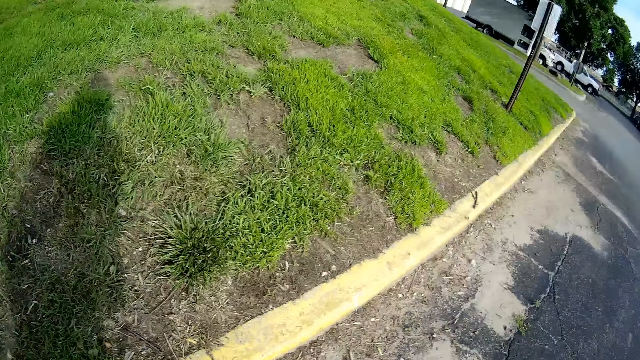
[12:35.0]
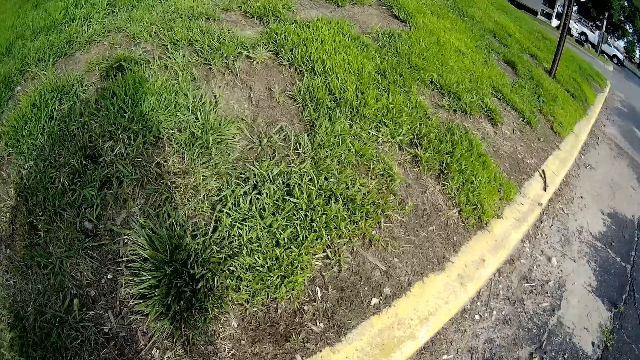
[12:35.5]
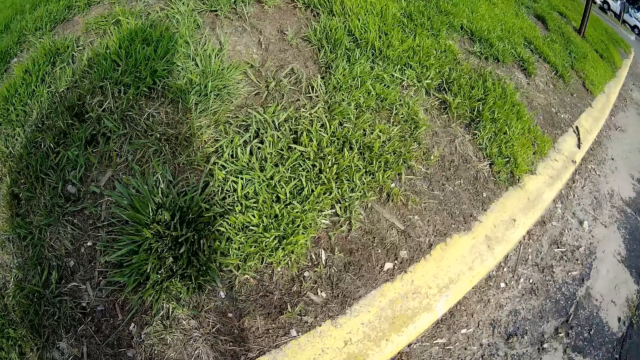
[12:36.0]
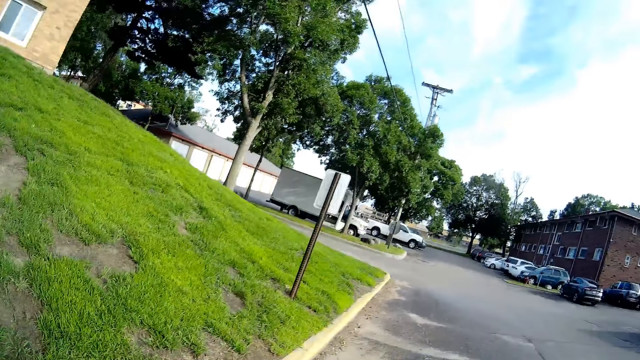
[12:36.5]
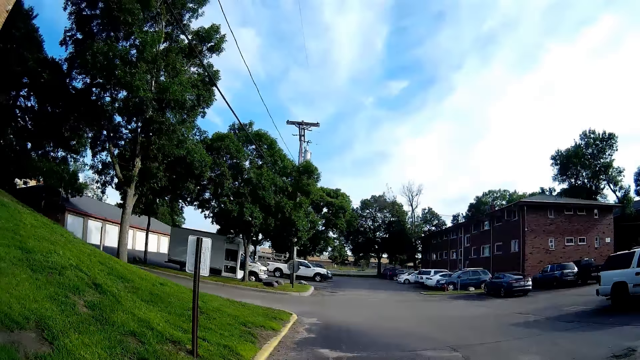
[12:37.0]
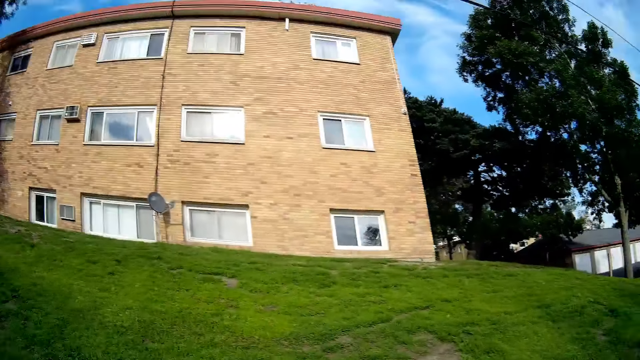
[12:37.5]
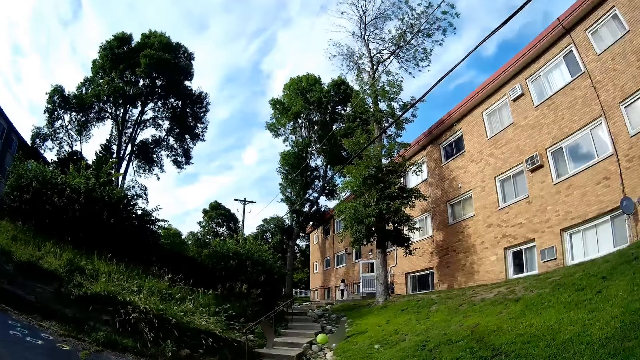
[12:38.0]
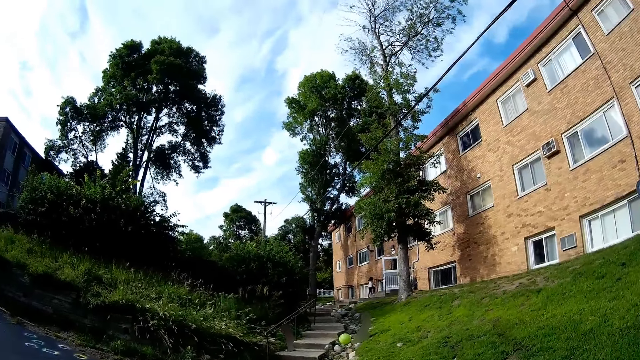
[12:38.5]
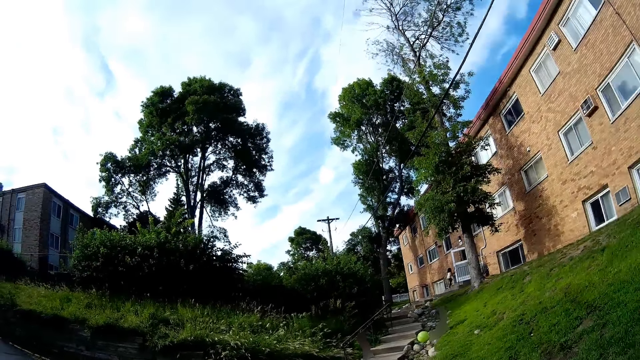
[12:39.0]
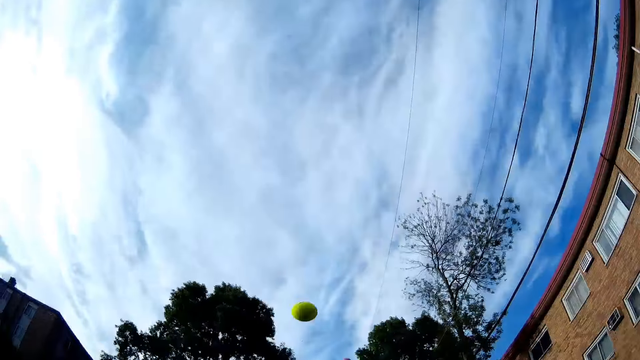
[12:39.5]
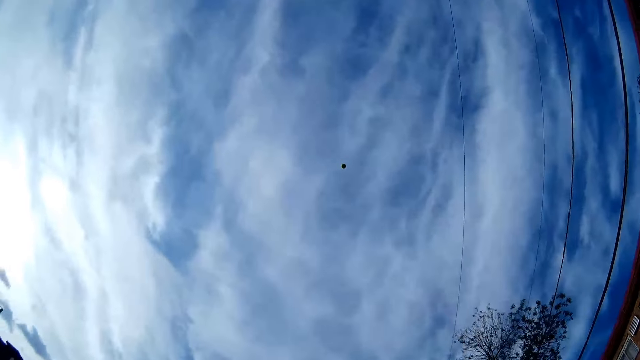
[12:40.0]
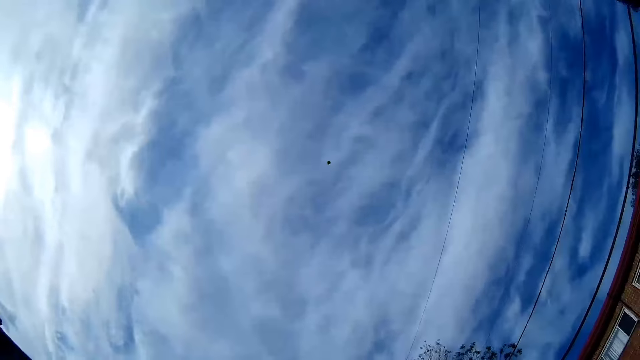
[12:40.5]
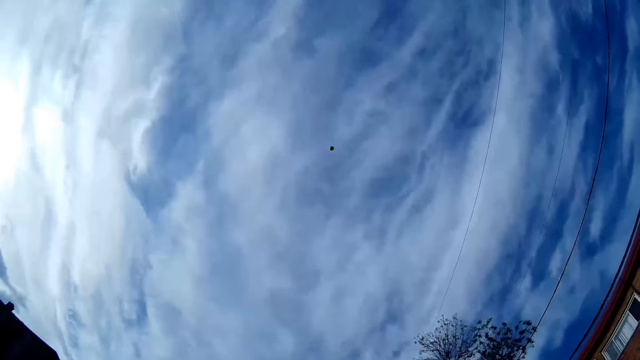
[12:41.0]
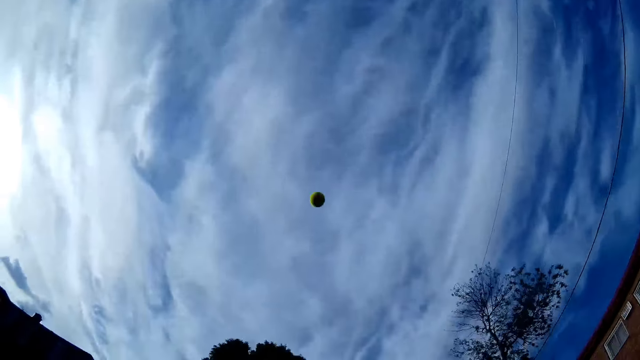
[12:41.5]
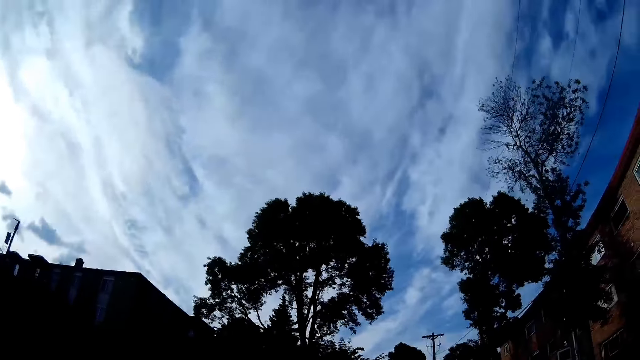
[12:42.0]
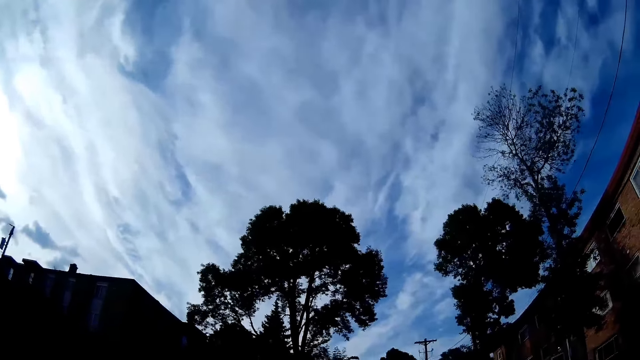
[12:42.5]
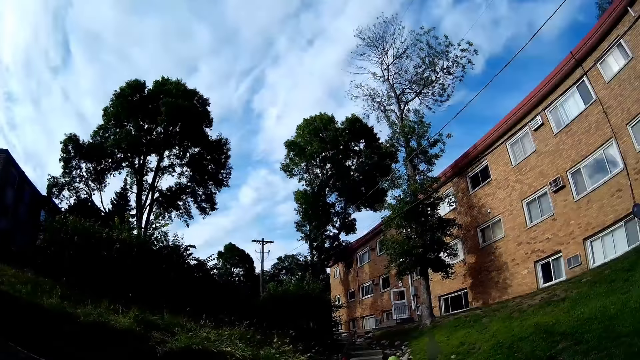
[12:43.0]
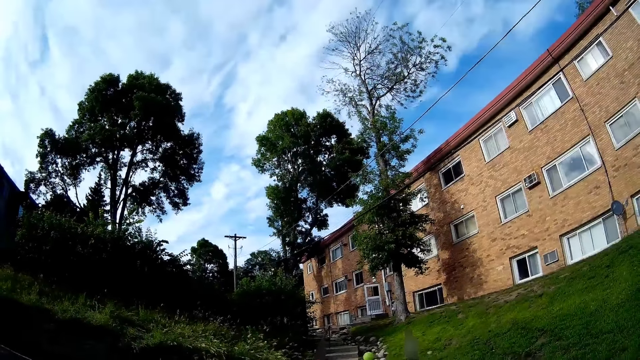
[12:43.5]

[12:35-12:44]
The camera wearer throws the tennis ball with her right hand.

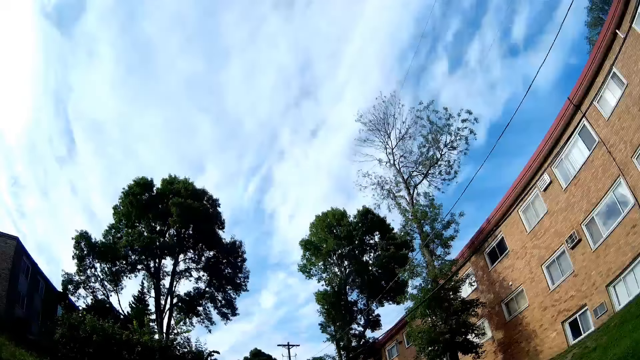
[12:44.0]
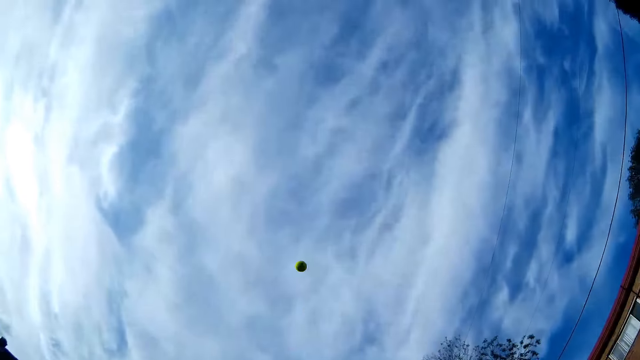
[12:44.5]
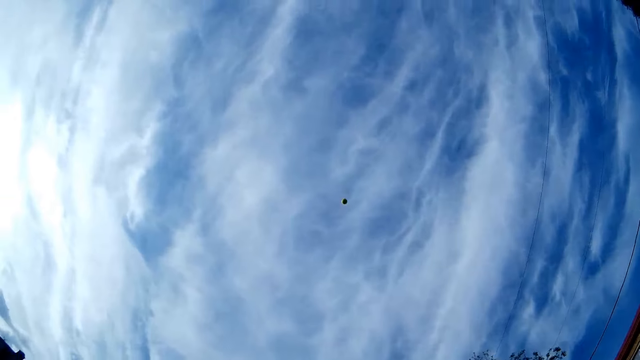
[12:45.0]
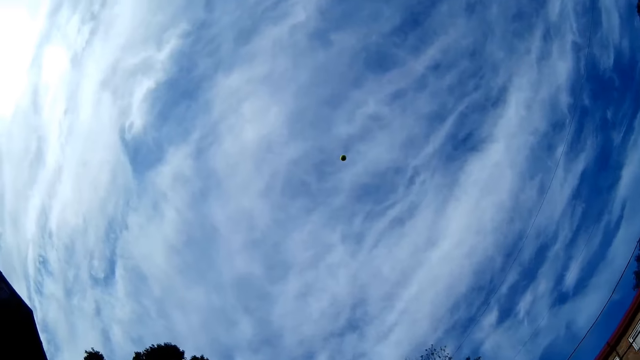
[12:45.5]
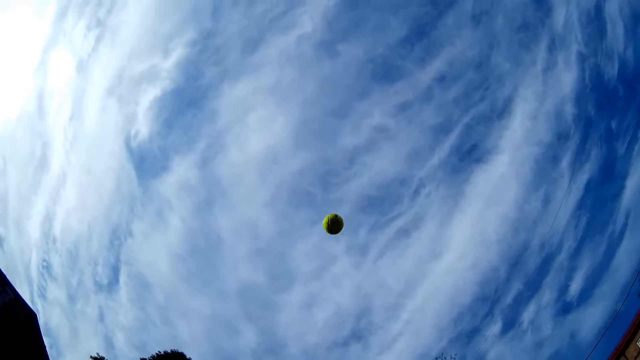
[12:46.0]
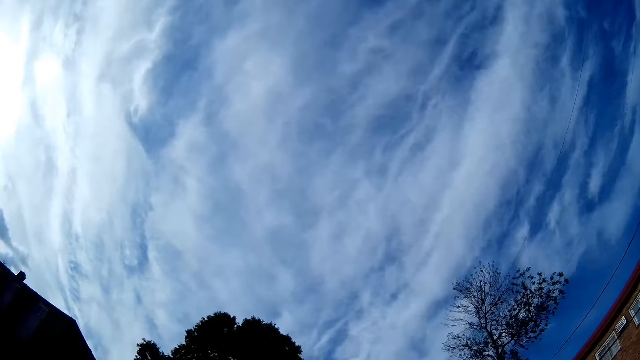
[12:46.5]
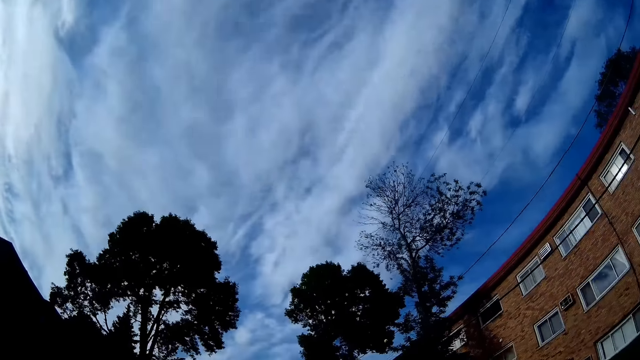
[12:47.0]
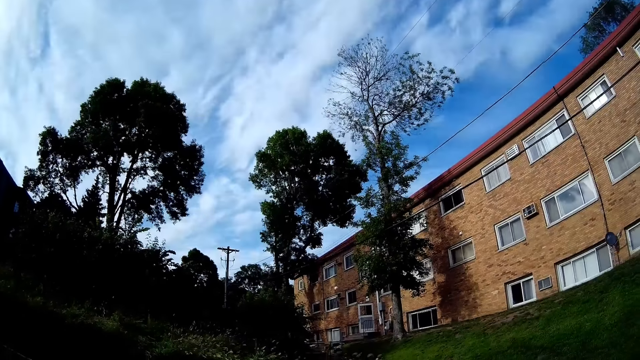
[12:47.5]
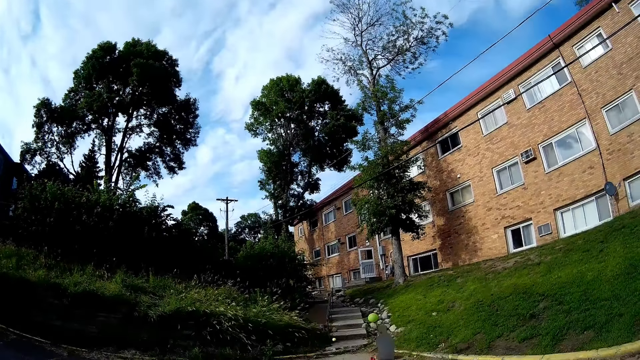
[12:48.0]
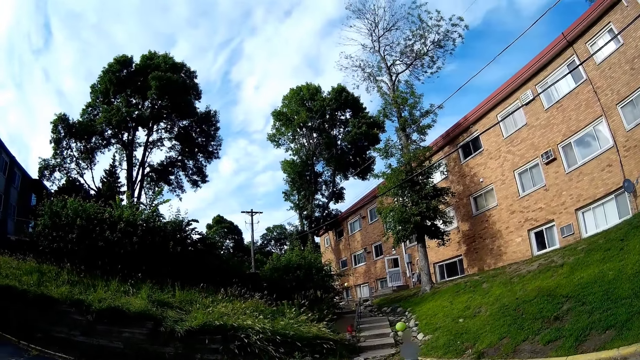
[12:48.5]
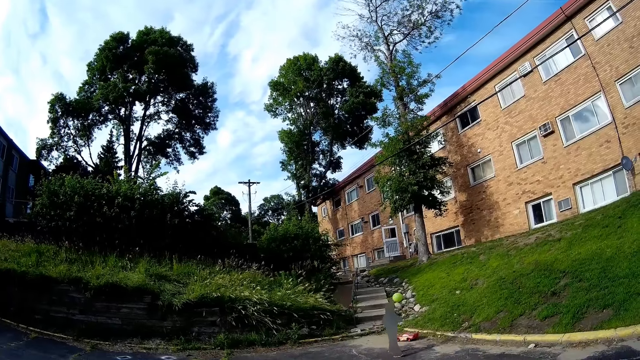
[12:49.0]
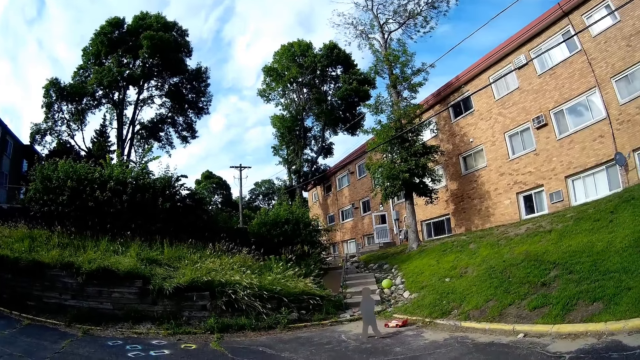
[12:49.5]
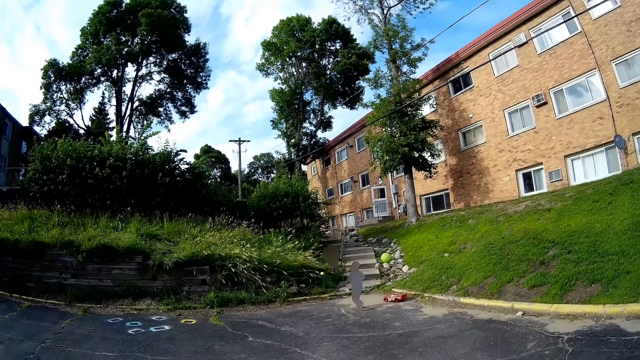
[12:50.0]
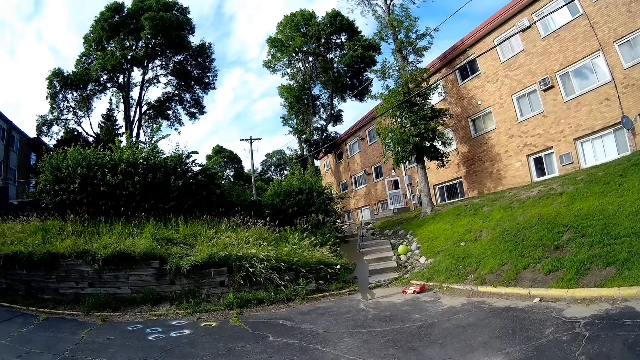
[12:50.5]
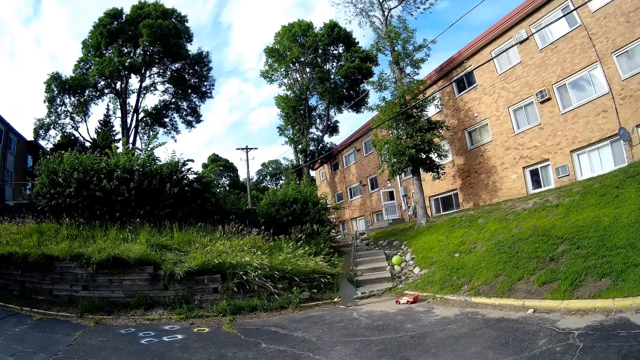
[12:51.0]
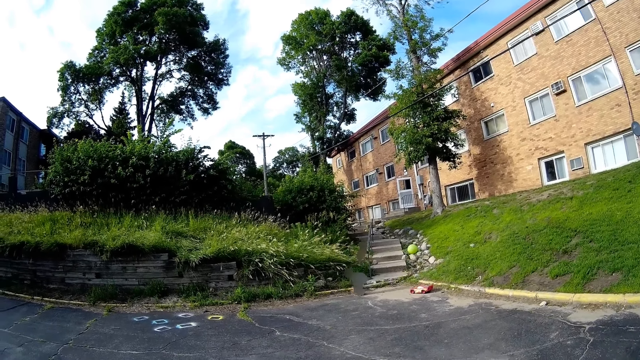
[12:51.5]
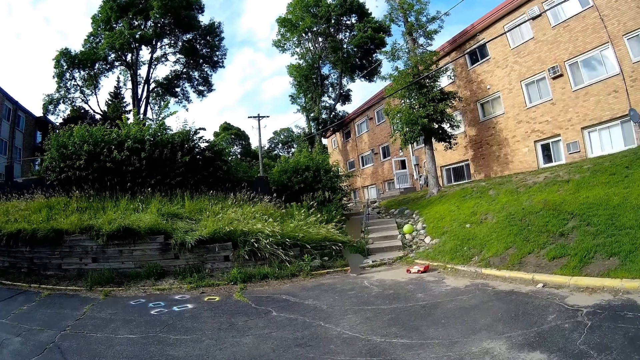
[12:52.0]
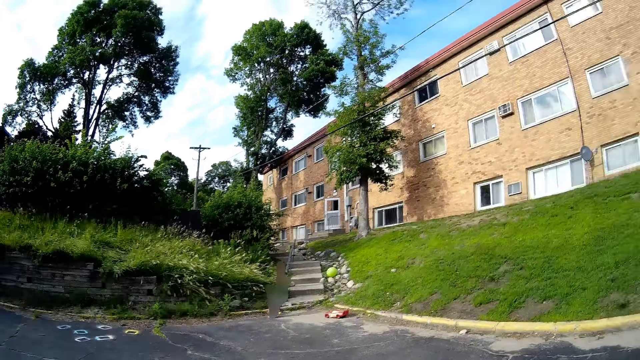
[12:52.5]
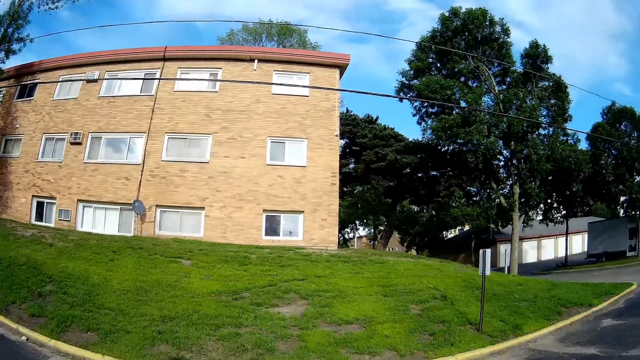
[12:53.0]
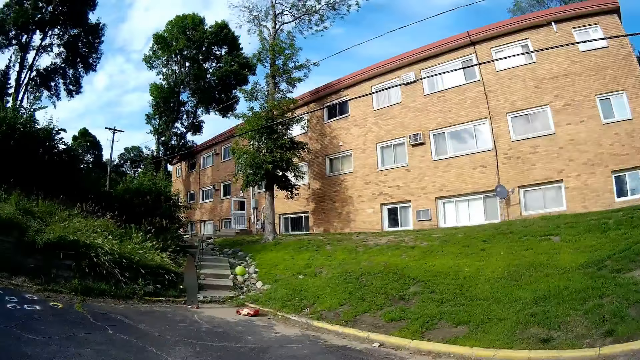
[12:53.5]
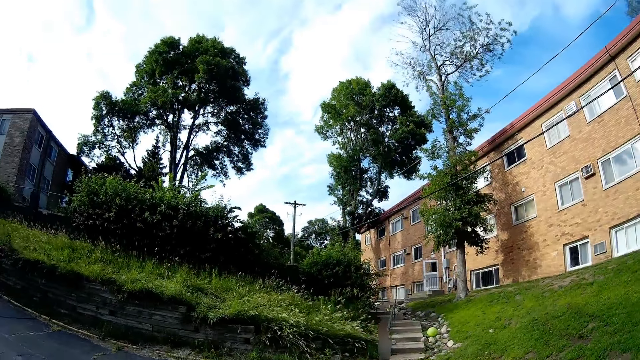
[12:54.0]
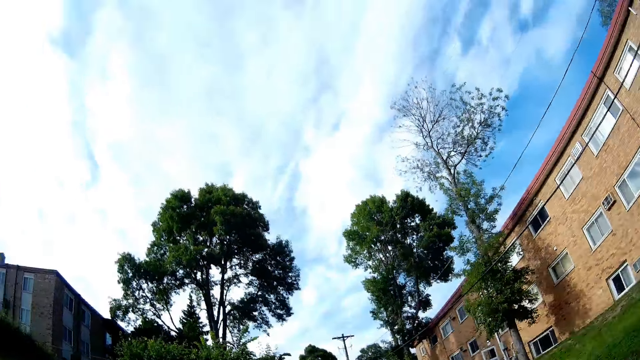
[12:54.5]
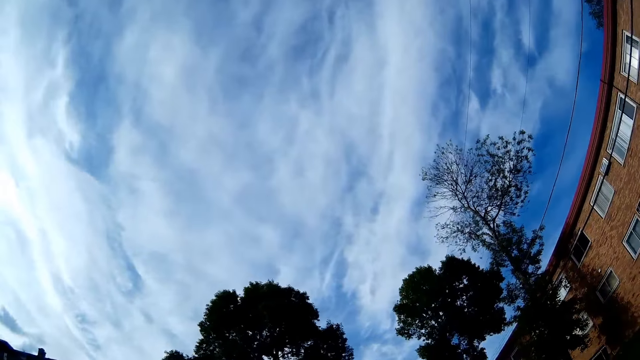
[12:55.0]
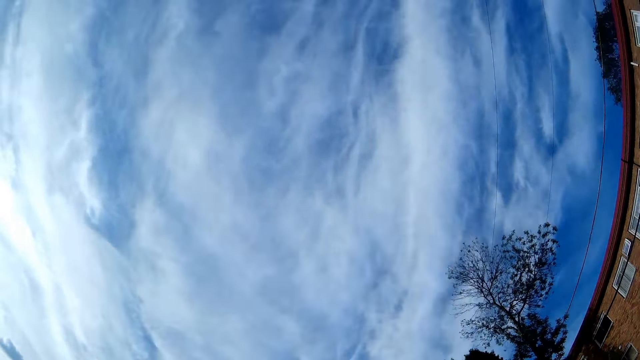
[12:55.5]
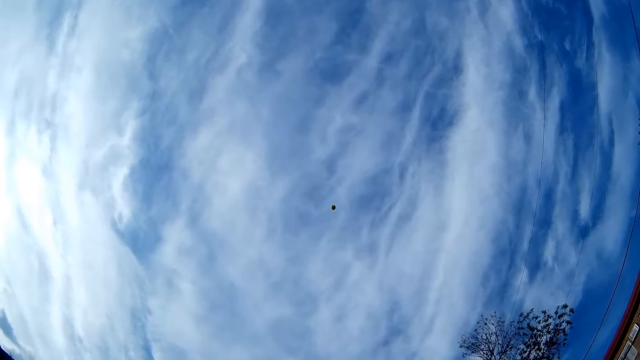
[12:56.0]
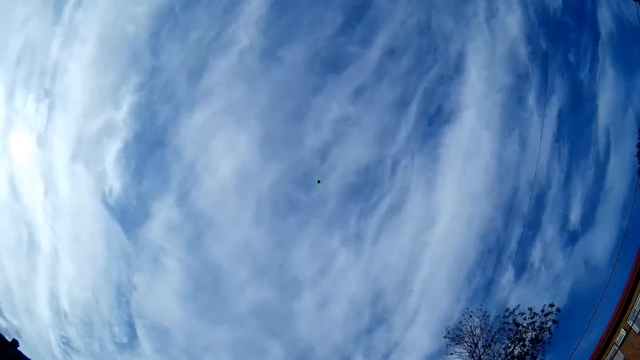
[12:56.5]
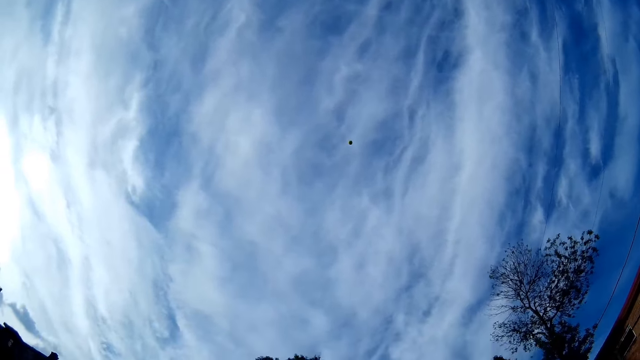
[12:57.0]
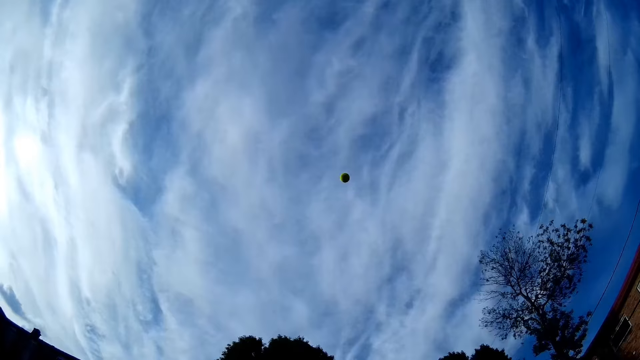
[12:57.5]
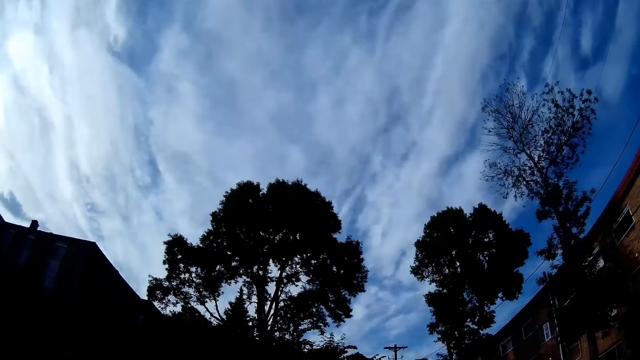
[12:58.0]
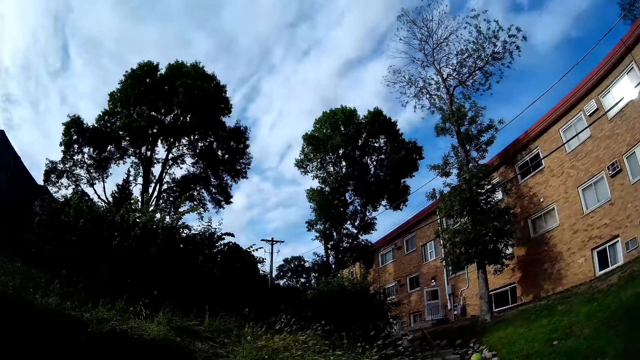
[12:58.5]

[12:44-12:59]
The camera wearer throws the tennis ball with her right hand. She interacts with a boy. The boy goes for the ball and picks up the tennis ball from the floor with both hands. The camera wearer throws the tennis ball with her right hand.
